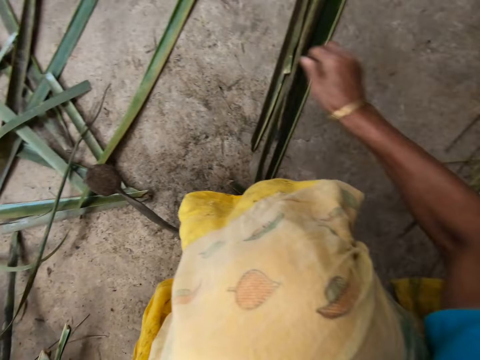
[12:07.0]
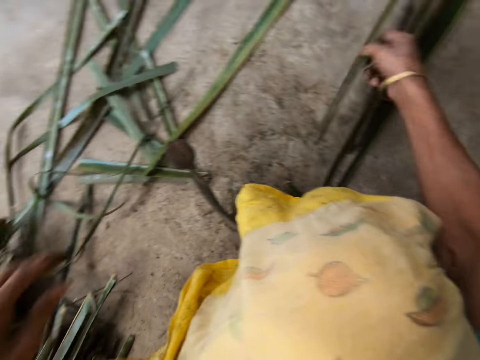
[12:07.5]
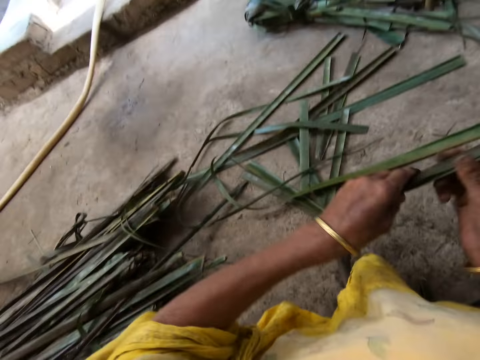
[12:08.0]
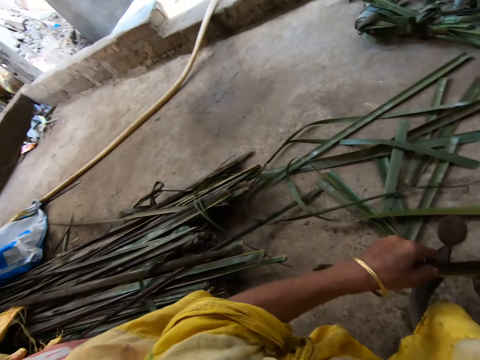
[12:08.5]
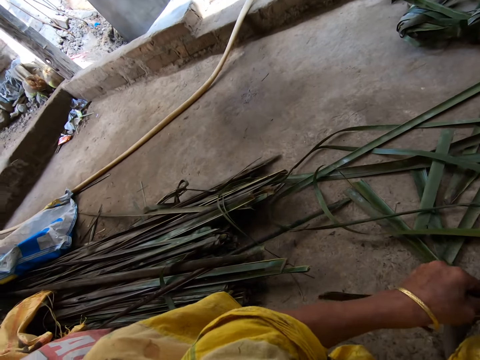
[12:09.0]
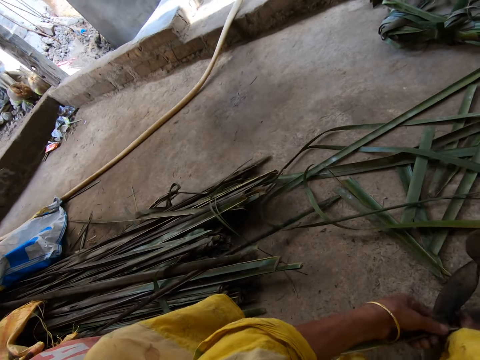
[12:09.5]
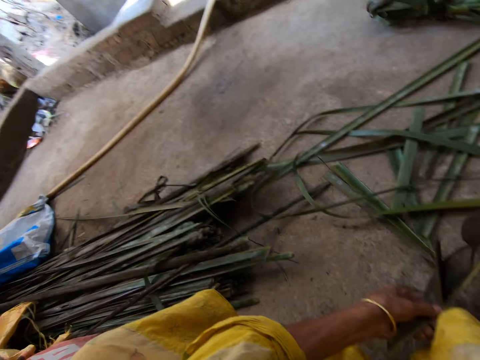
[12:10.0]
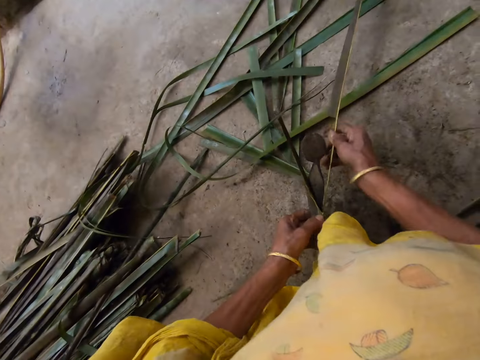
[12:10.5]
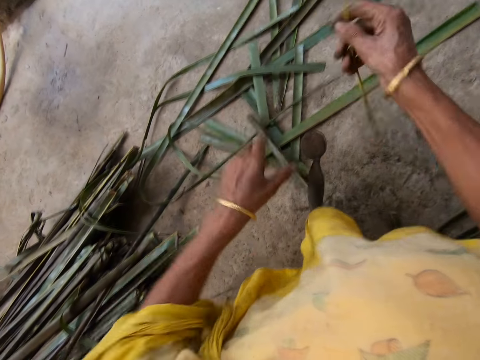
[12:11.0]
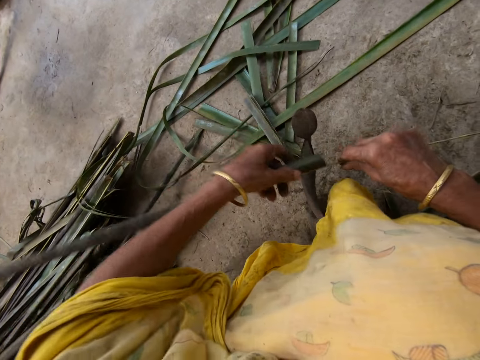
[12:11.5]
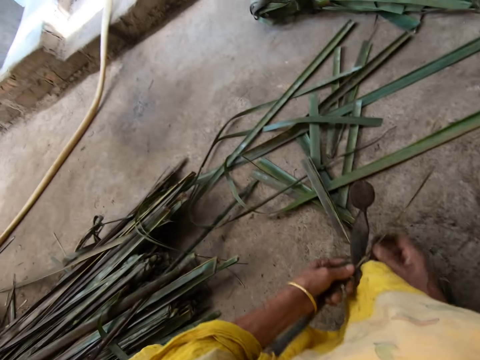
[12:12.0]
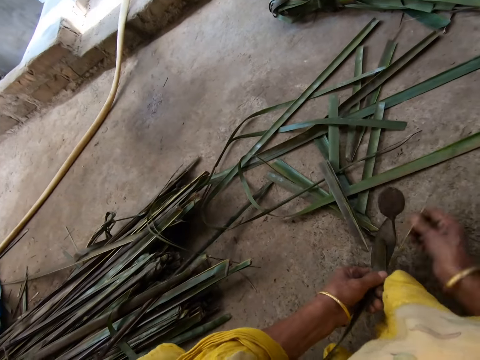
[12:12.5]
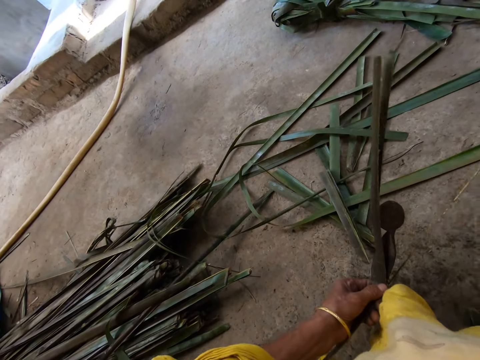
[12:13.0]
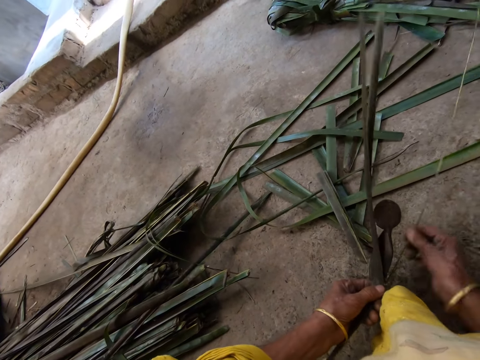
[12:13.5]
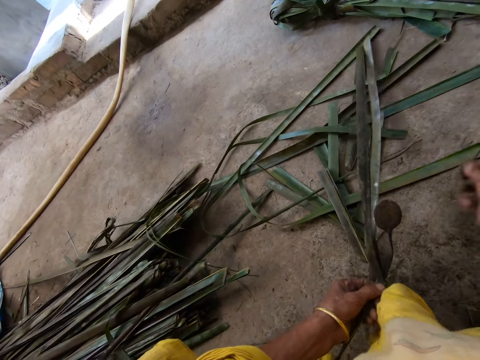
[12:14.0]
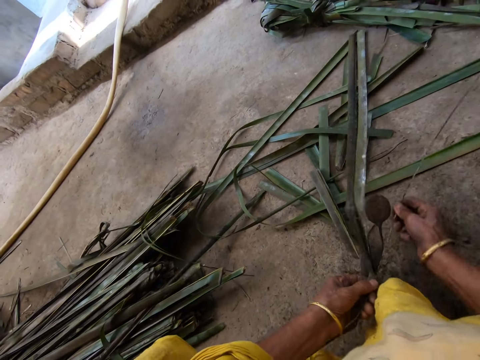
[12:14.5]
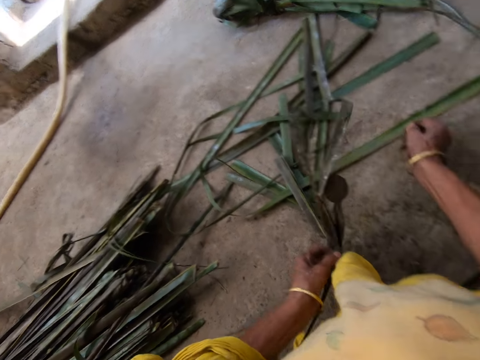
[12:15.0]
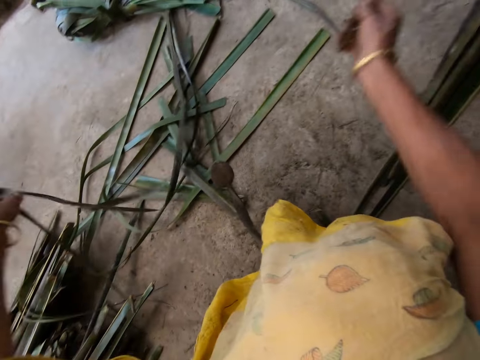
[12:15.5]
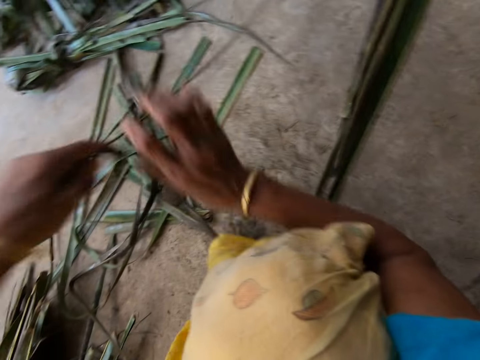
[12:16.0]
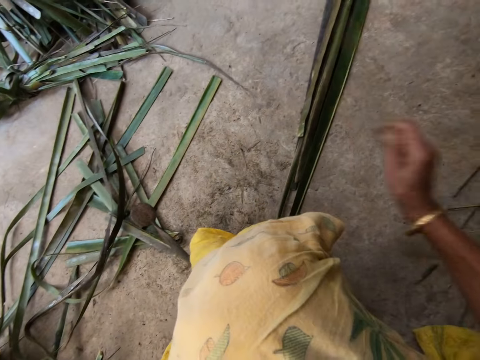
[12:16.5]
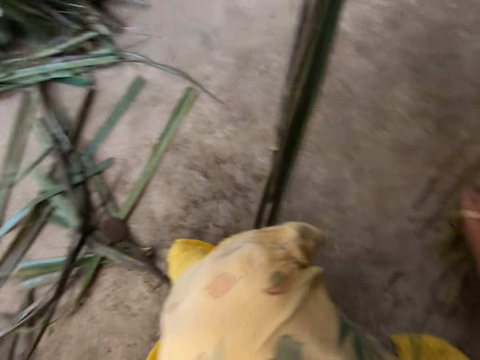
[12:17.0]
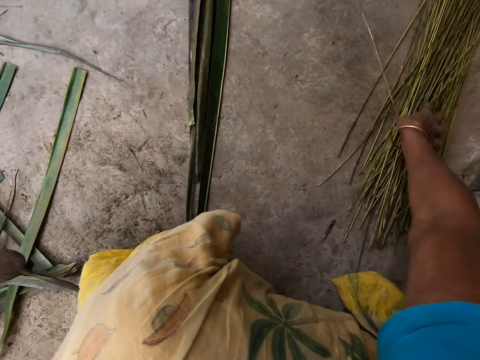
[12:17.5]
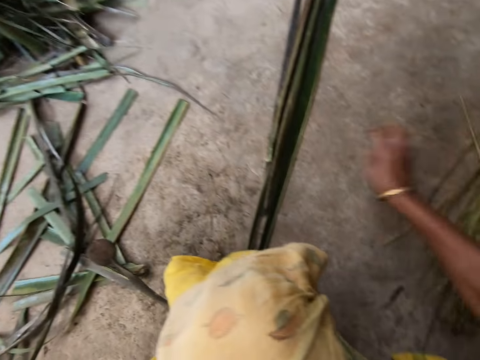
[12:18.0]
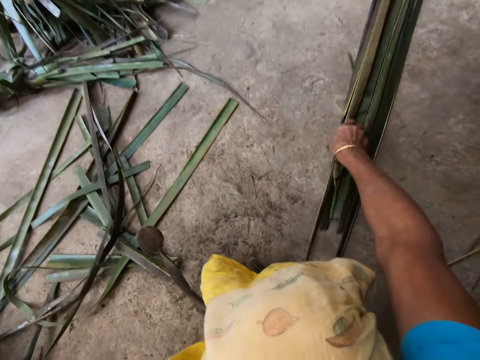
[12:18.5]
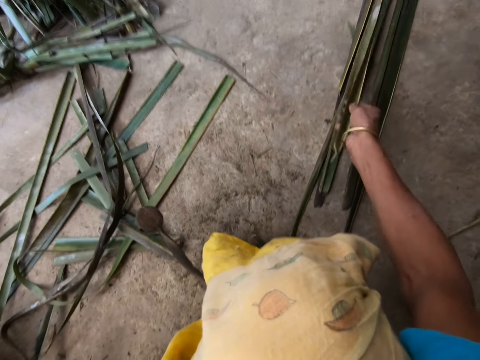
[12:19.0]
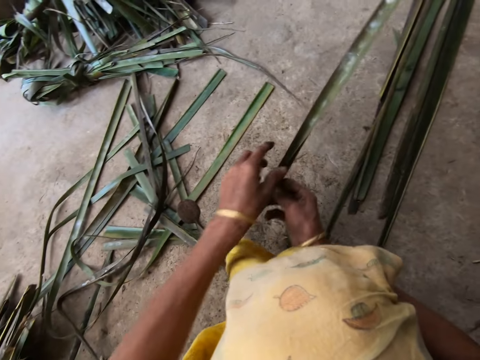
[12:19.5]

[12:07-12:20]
The camera wearer picks up a leaflet from the floor with her right hand. She trims the leaflet from a stick or midrib with the sharp edge iron rod or vegetable cutter on the floor. She reaps the Dracaena Marginata leaves off the midrib on the vegetable cutter. She pulls the Dracaena Marginata midrib. She drops the stick or Dracaena Marginata midrib on the floor with her right hand. She picks up a leaflet from the floor with her right hand.

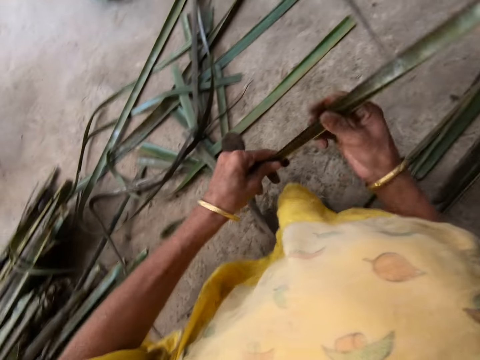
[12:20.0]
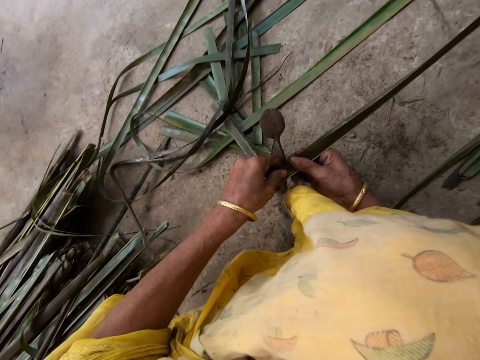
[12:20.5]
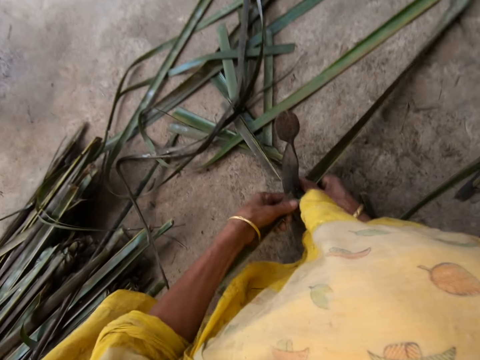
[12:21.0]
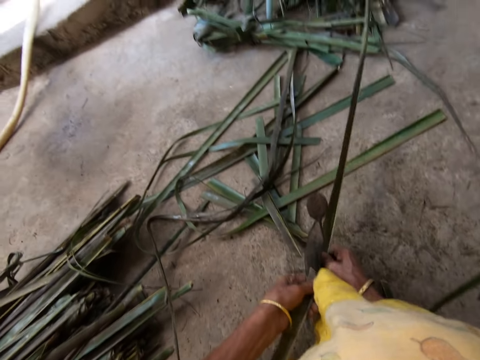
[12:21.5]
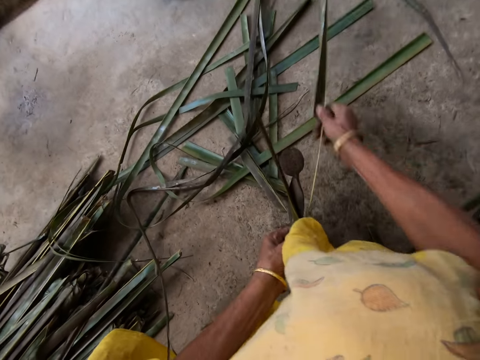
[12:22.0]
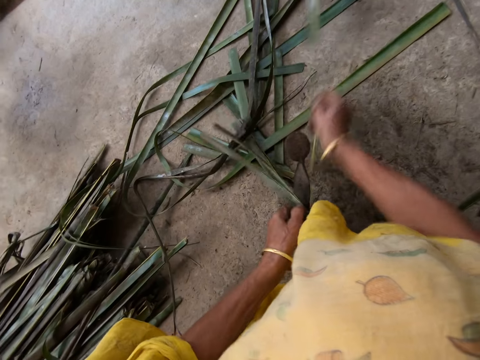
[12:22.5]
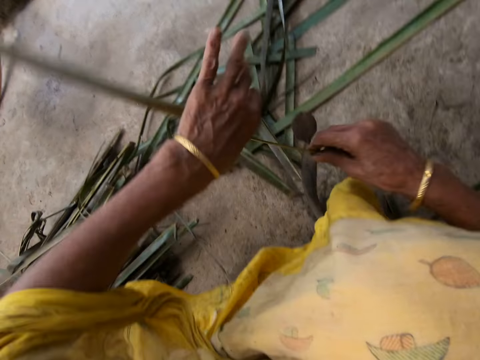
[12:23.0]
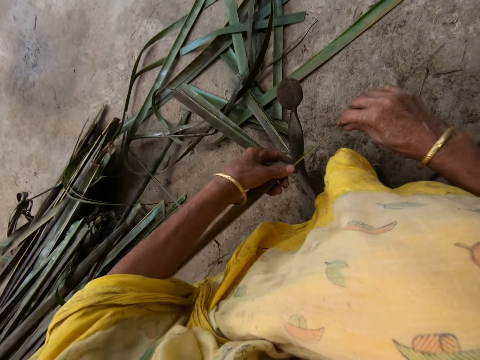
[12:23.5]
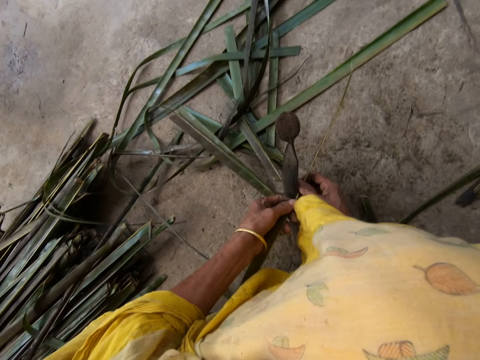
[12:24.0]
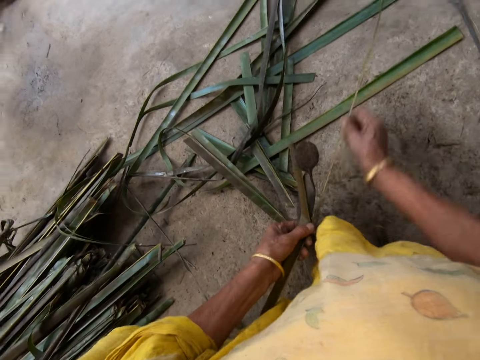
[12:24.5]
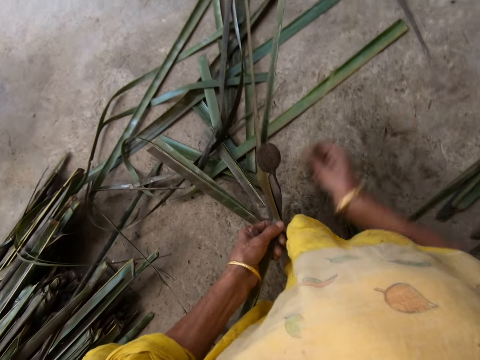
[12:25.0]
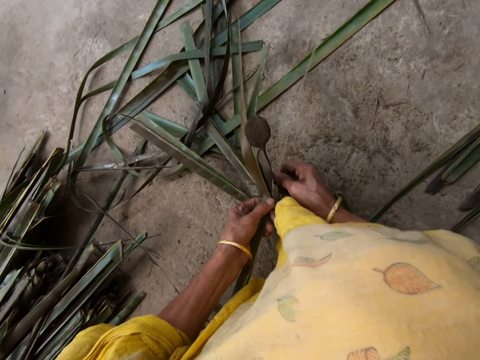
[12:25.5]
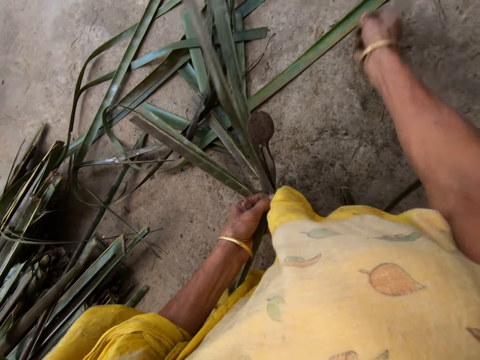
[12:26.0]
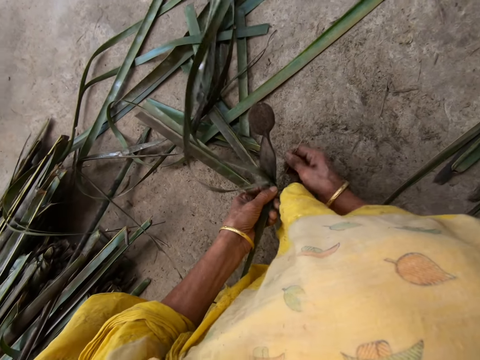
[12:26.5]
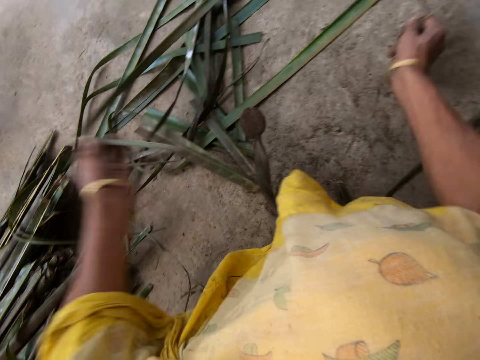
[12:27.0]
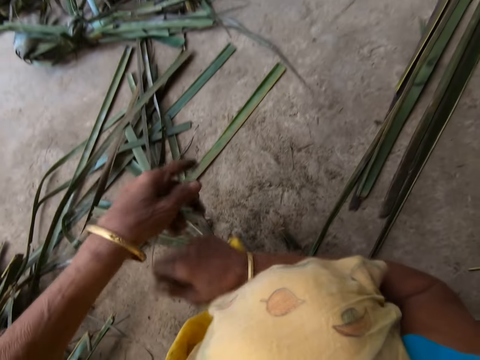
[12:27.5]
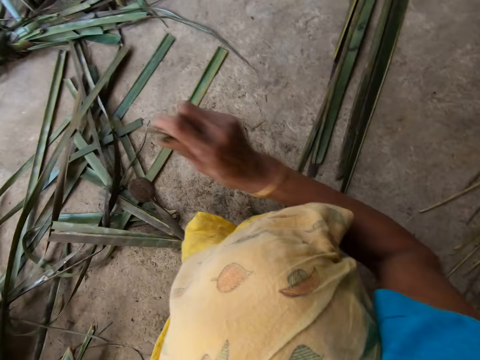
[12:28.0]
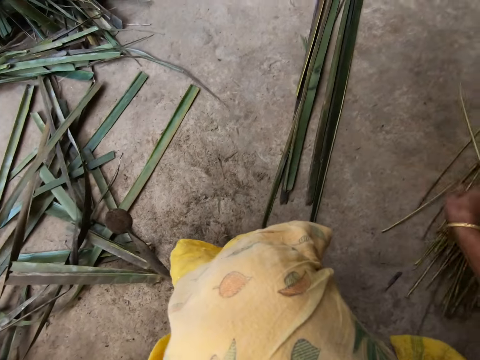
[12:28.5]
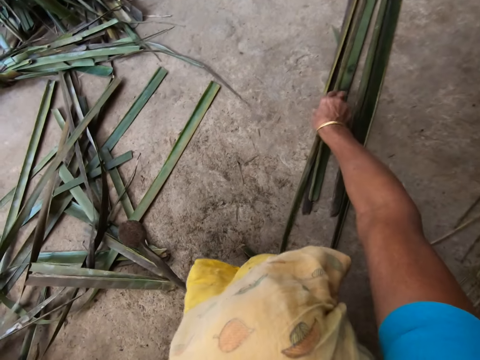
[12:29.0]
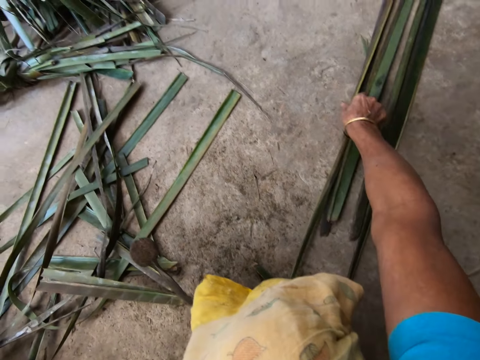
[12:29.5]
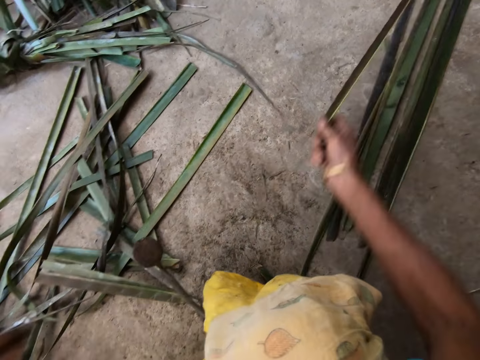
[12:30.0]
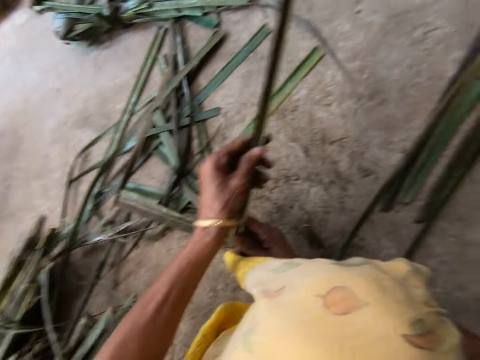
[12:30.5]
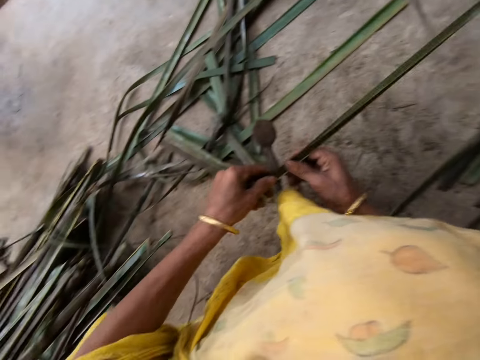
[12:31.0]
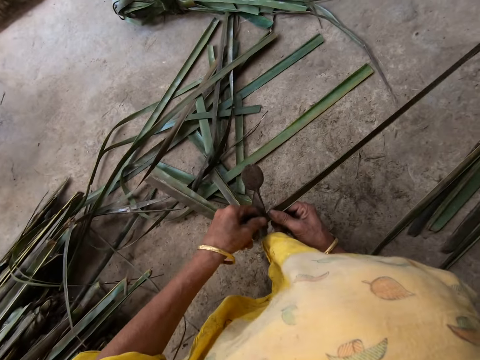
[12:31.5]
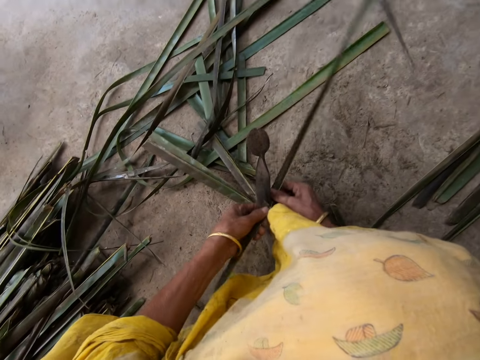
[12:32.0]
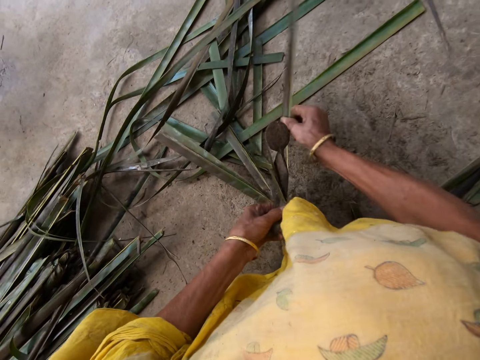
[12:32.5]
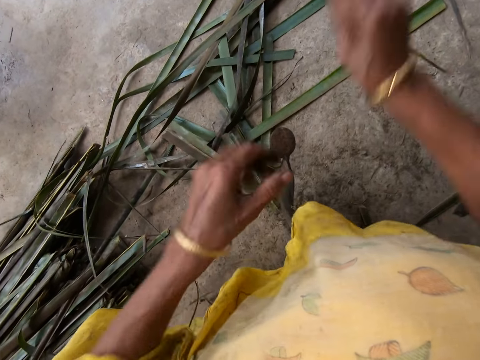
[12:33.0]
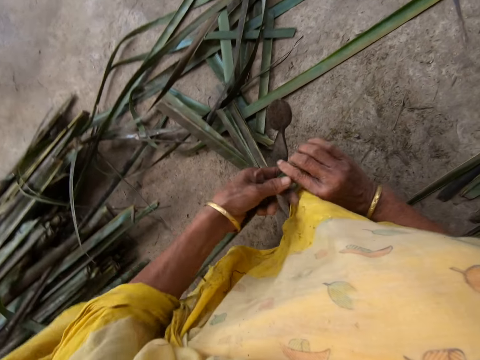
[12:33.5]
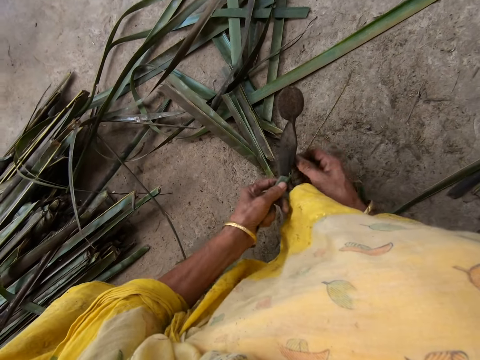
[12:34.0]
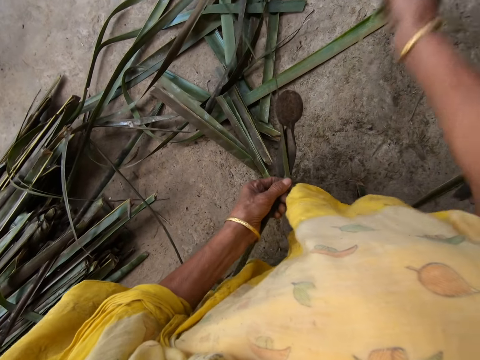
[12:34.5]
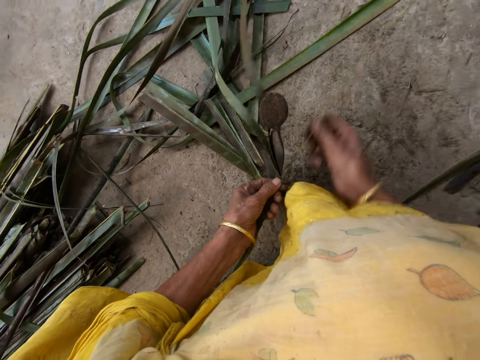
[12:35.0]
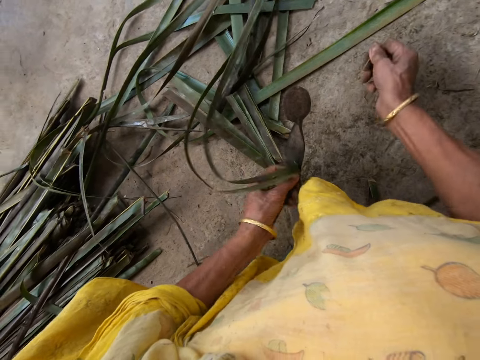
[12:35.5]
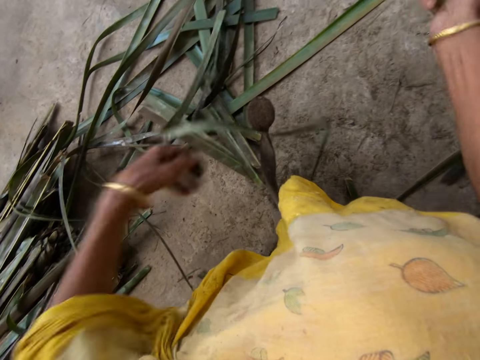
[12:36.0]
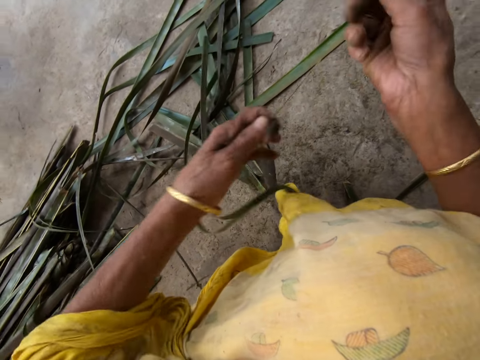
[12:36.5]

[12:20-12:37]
The camera wearer reaps Dracaena Marginata leaves off a midrib on a vegetable cutter. She pulls the Dracaena Marginata midrib. She reaps the Dracaena Marginata leaves off the midrib on the vegetable cutter. She pulls the Dracaena Marginata midrib. She puts the Dracaena Marginata midrib on the floor with her right hand. She picks up a Dracaena Marginata leaflet from the floor with her right hand. She reaps the Dracaena Marginata leaves off the midrib on the vegetable cutter. She reaps the leaves again. She pulls the Dracaena Marginata midrib.
